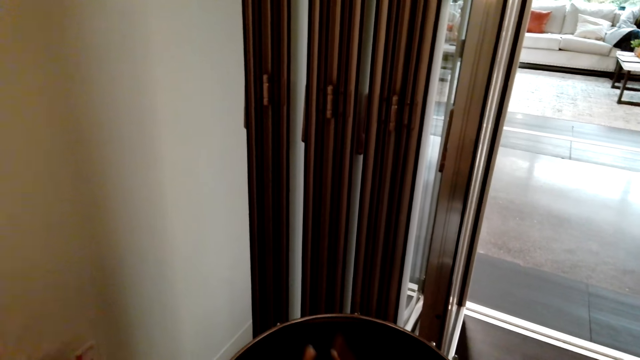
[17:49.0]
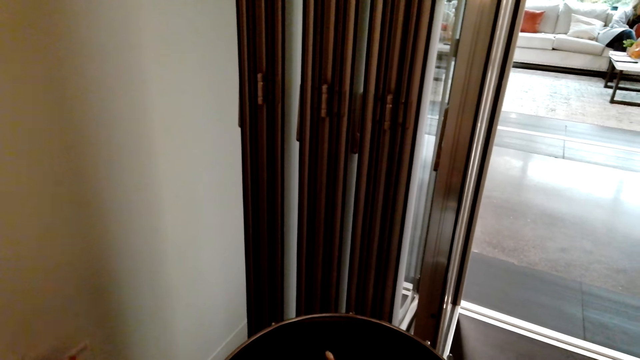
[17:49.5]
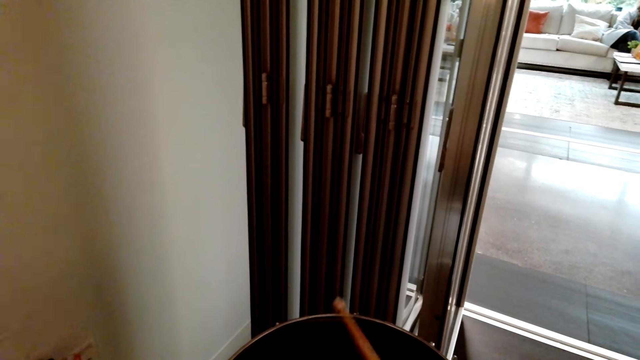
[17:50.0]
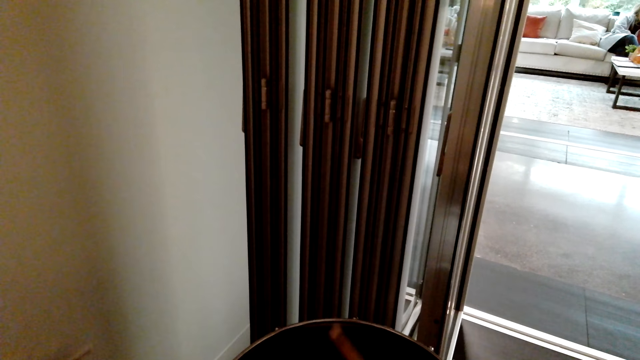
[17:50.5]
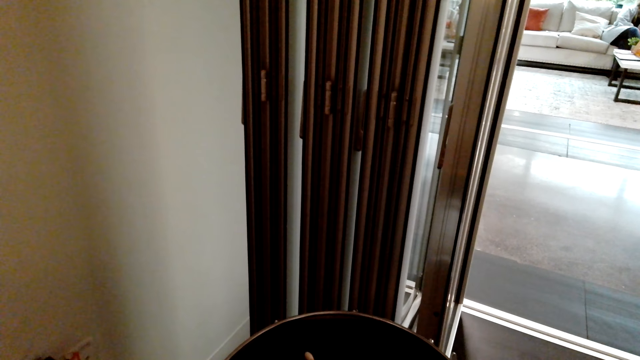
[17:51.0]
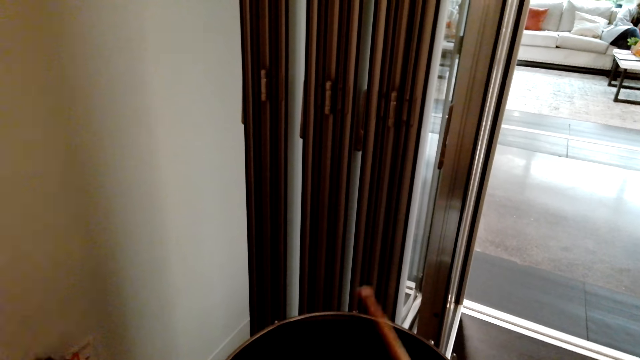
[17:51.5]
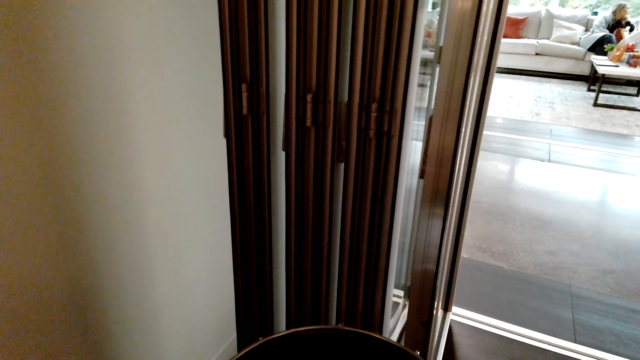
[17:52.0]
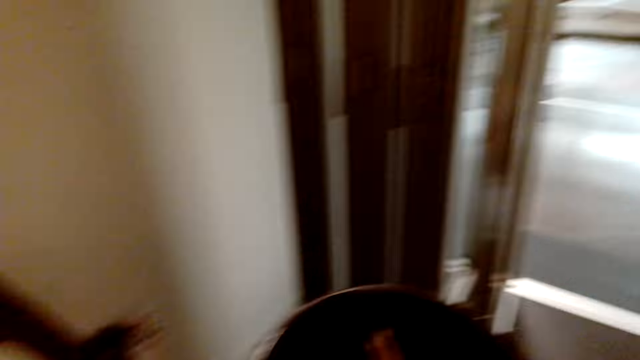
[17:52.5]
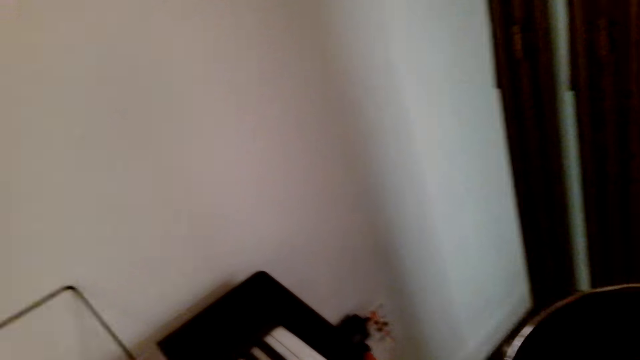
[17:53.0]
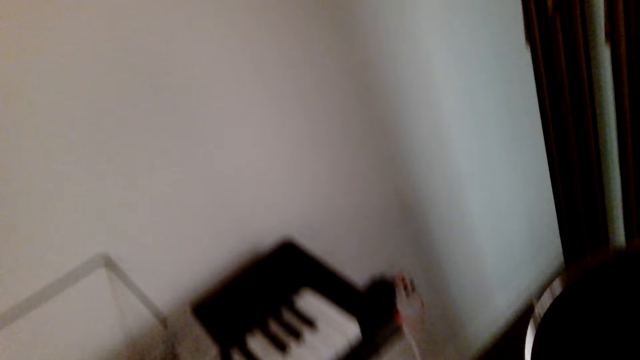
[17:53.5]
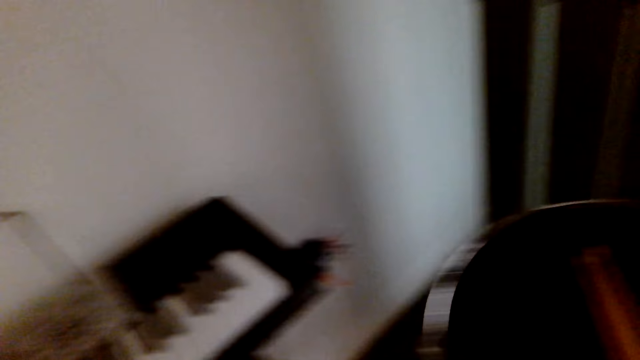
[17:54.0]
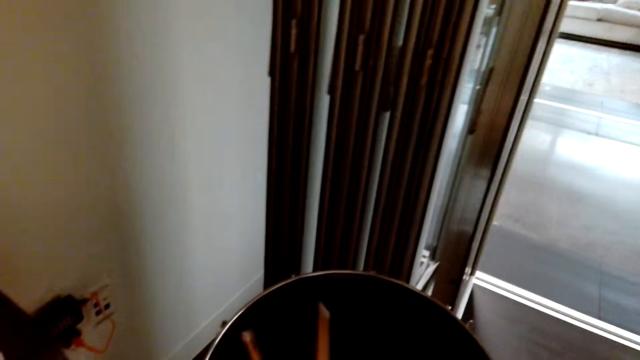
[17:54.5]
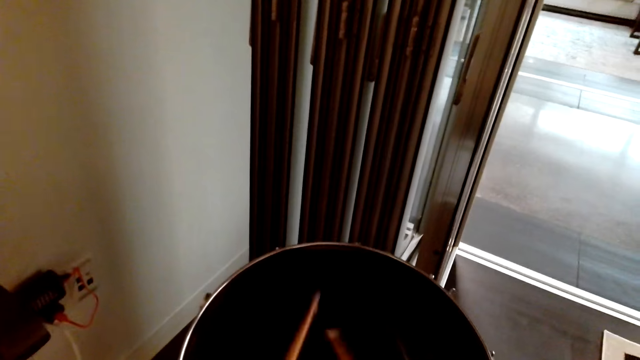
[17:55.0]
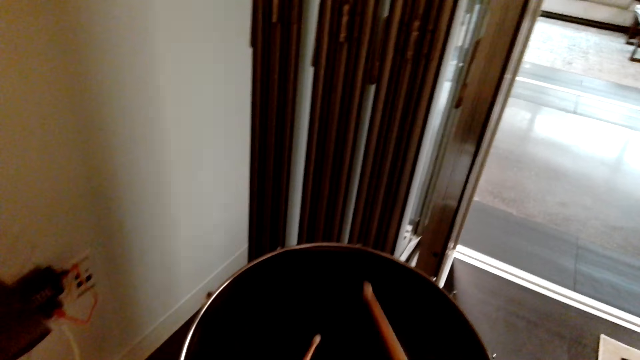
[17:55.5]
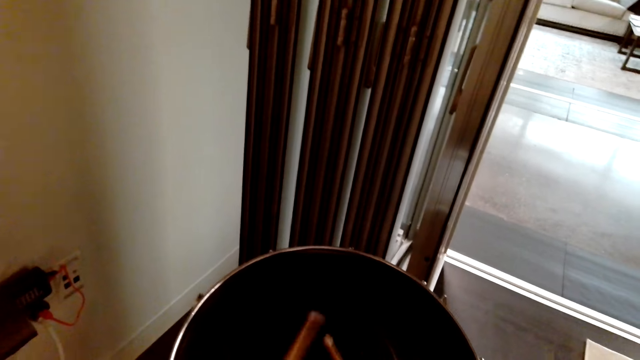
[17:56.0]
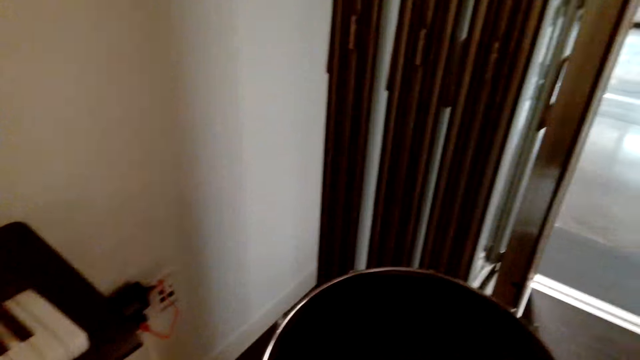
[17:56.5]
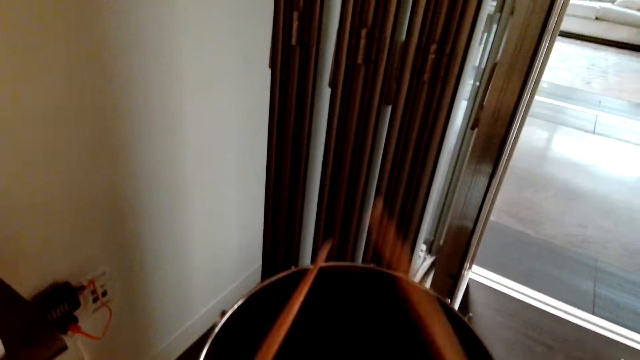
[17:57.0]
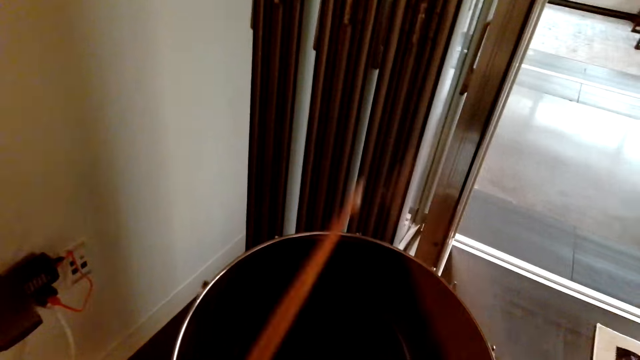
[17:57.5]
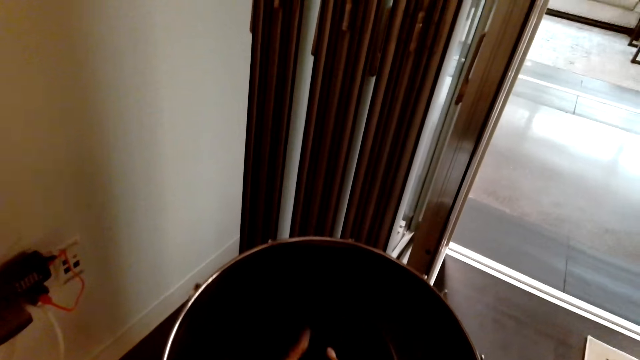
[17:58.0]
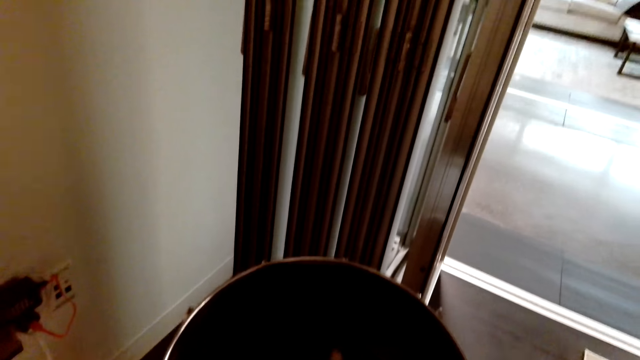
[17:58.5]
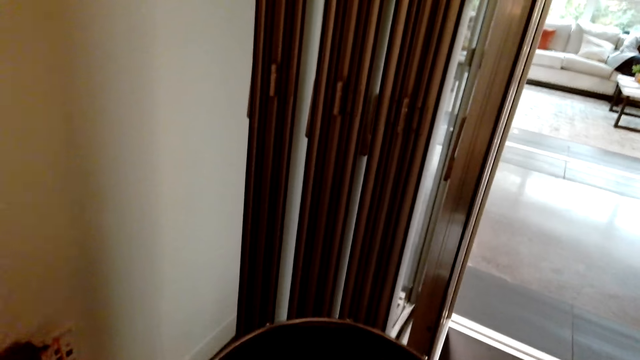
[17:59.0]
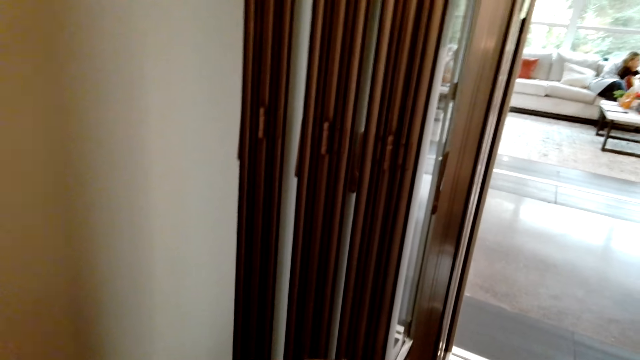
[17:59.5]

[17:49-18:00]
The camera wearer places the drumsticks on the drum. They hit the drum with the drum sticks.

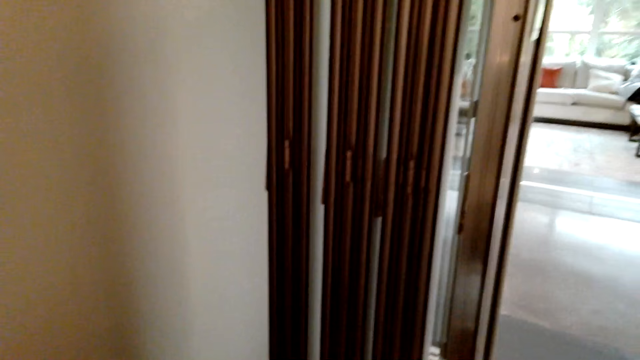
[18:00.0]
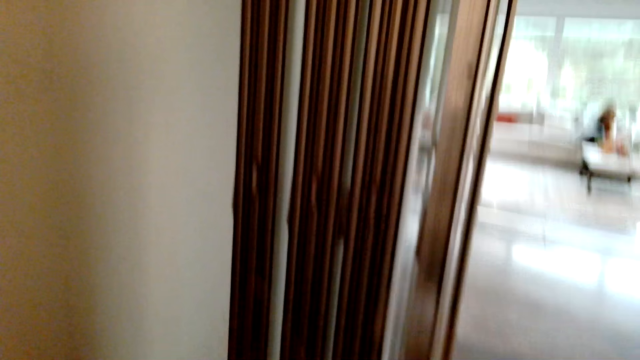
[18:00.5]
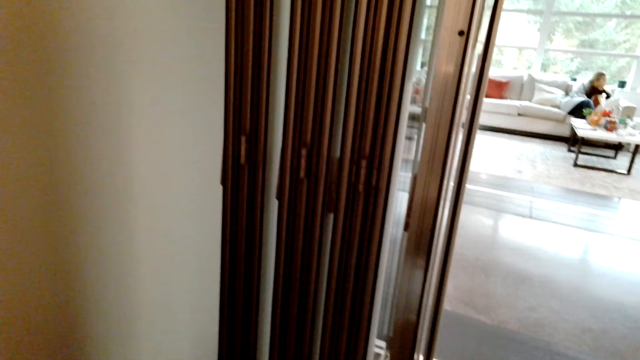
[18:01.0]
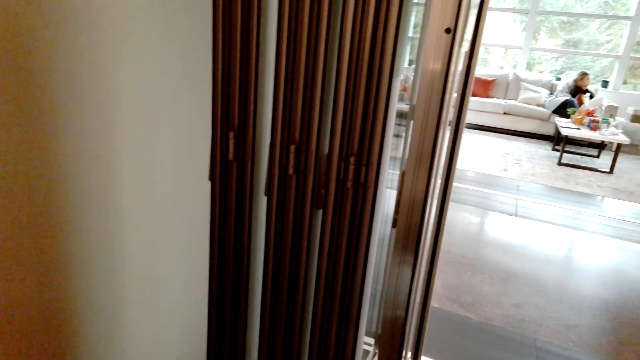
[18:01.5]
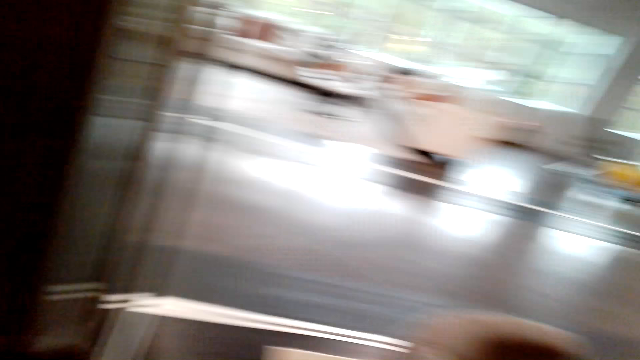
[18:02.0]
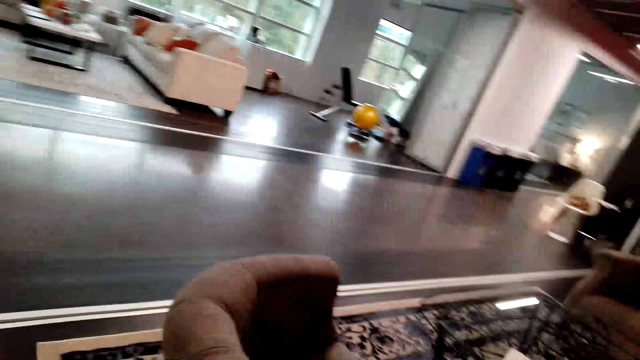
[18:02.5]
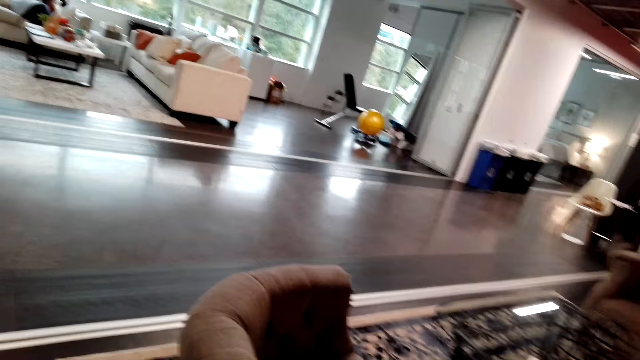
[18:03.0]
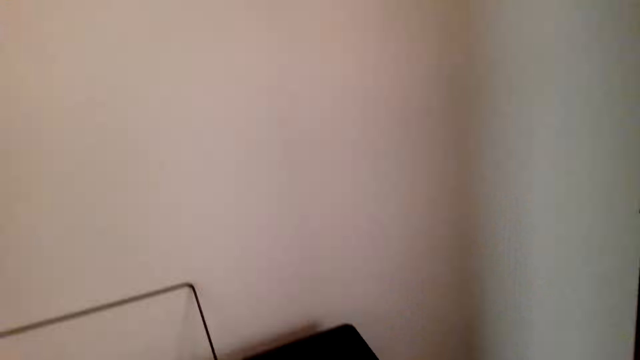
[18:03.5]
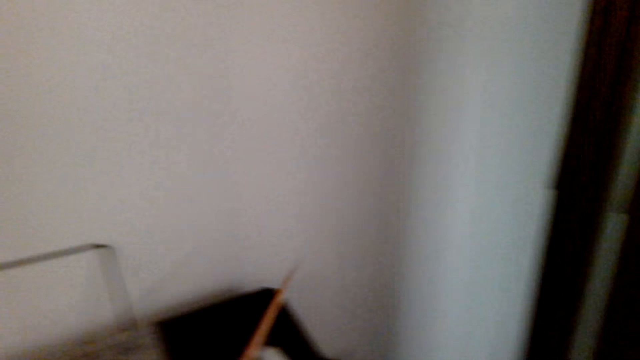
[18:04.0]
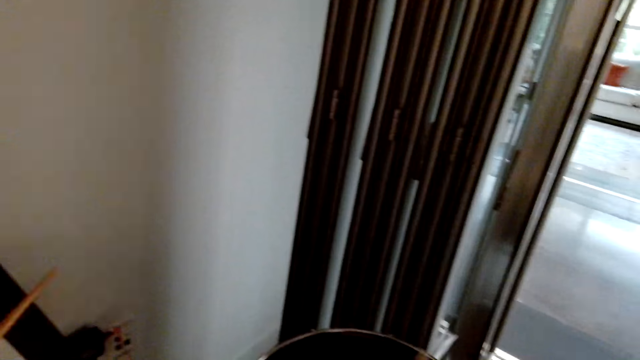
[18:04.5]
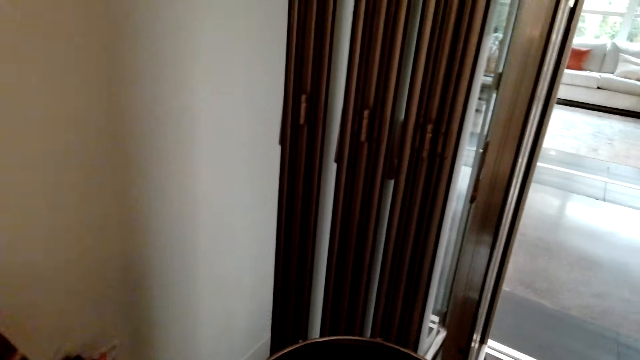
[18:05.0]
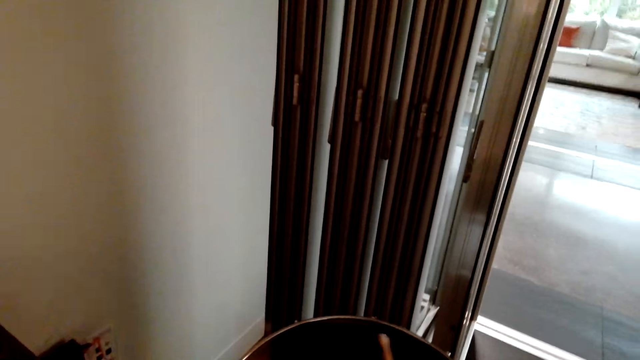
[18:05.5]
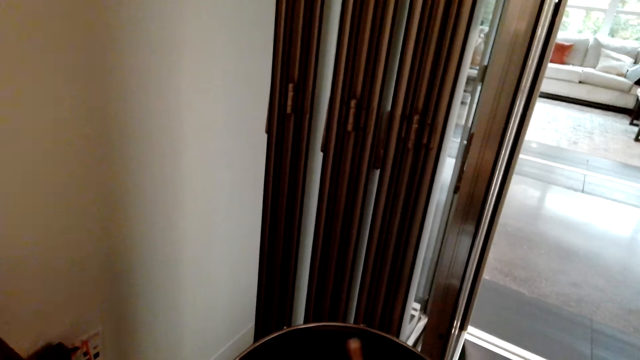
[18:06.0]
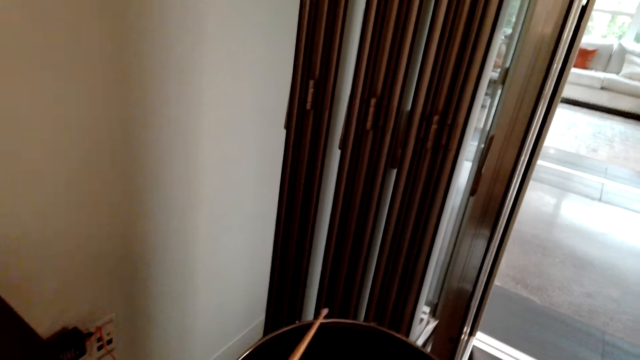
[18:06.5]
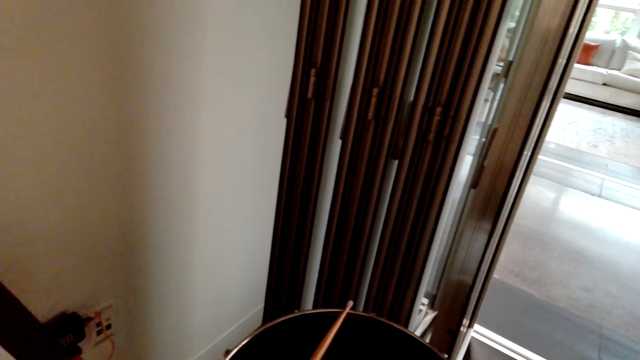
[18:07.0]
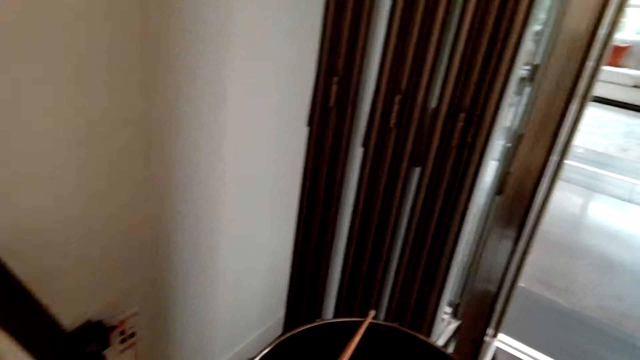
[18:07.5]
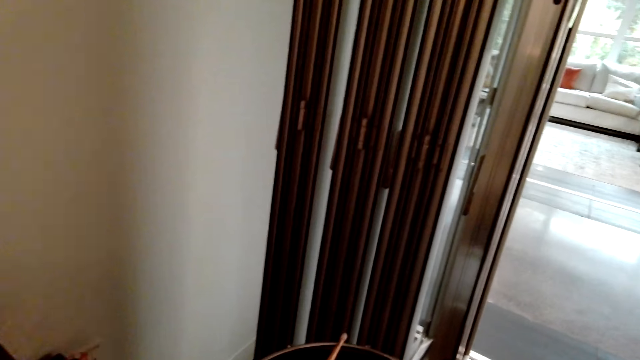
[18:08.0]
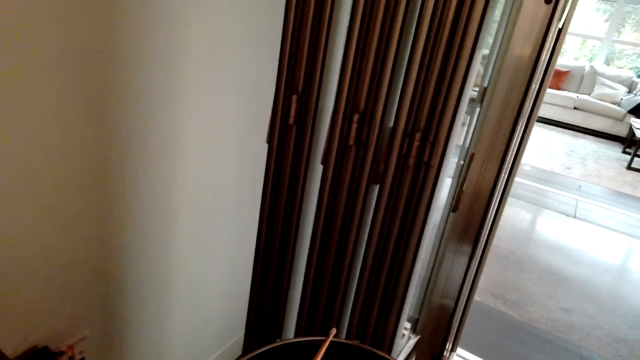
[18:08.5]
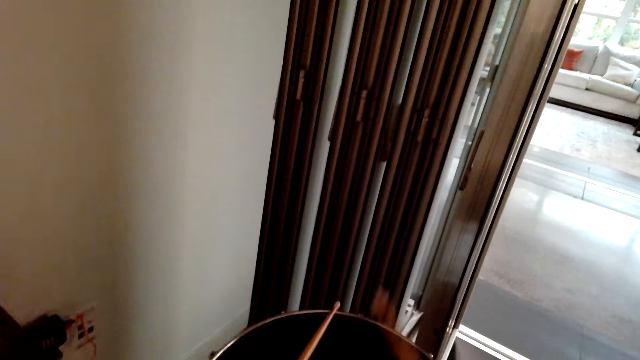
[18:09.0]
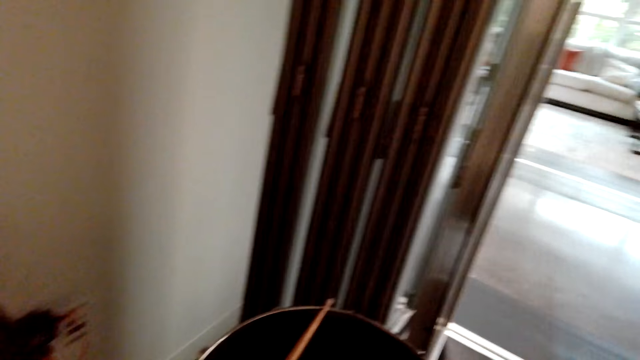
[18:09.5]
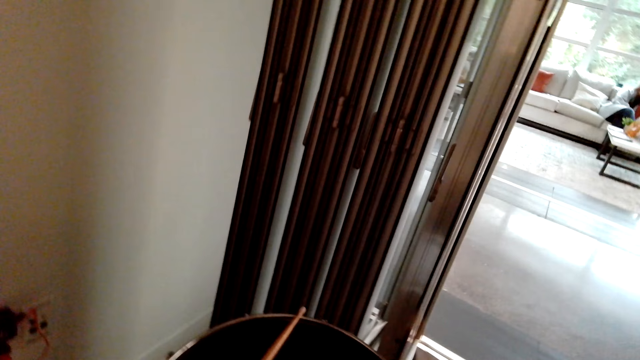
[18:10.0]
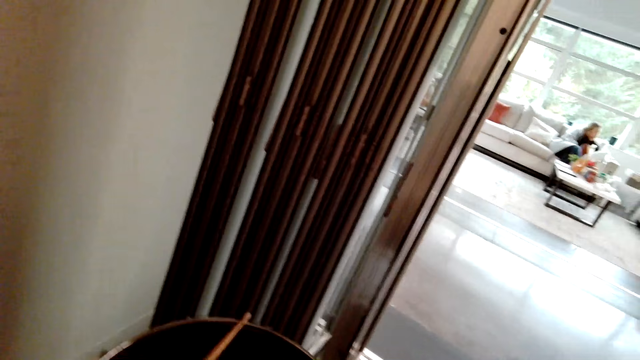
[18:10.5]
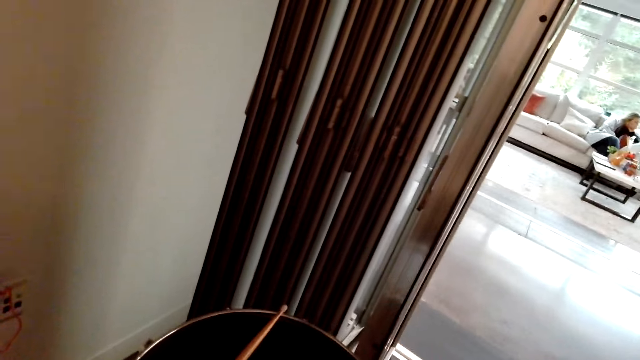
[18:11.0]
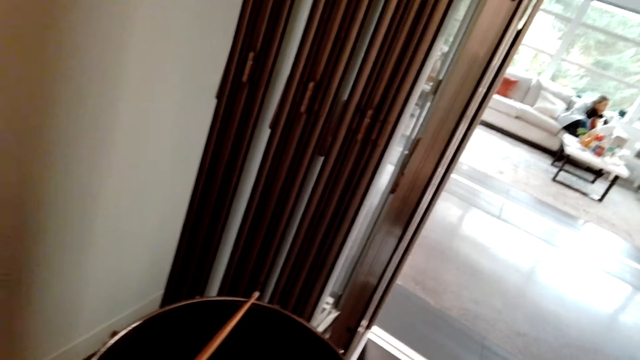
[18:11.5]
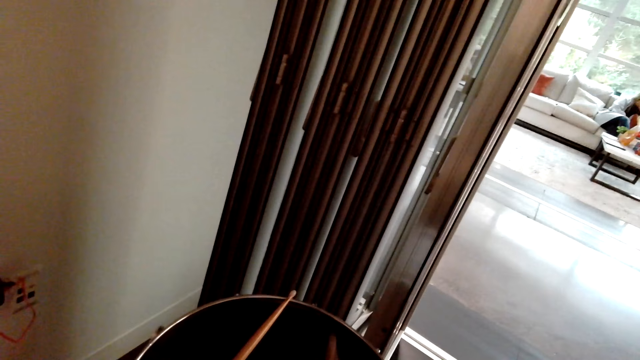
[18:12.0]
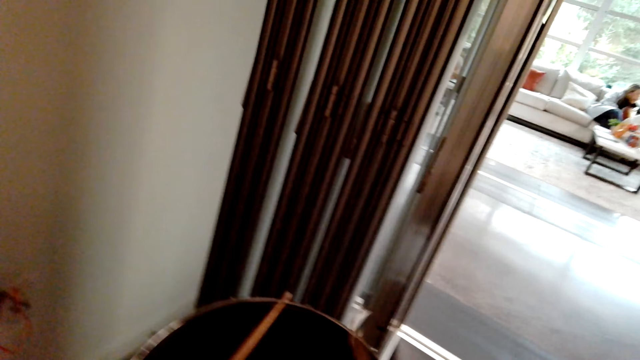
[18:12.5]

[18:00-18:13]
The camera wearer looks around the house. They place the drumsticks on the drum. They play the piano. They hit the drum with the drum sticks. They play the piano. They hit the drum with the drum sticks.
